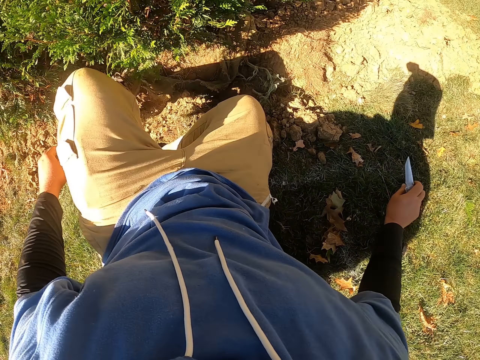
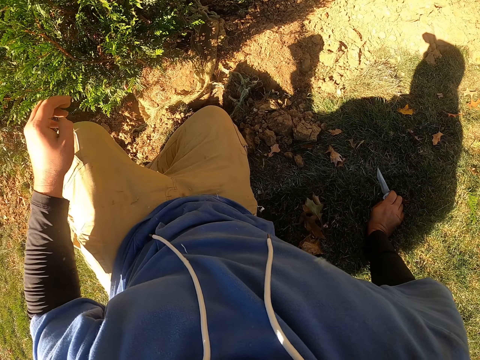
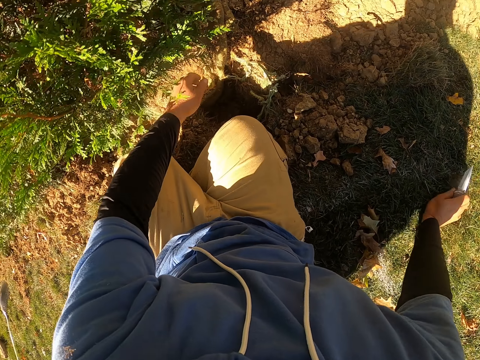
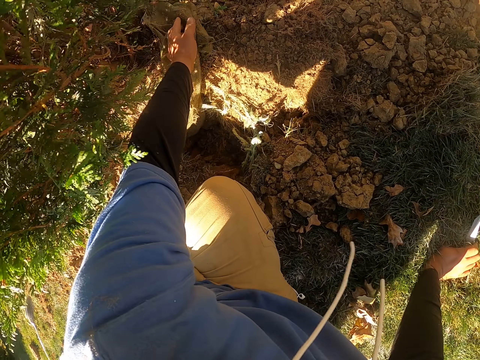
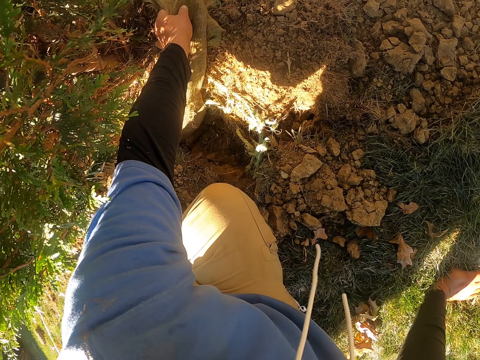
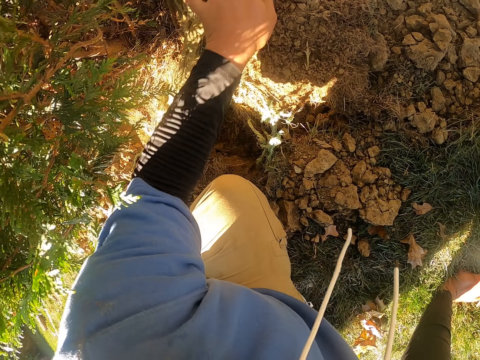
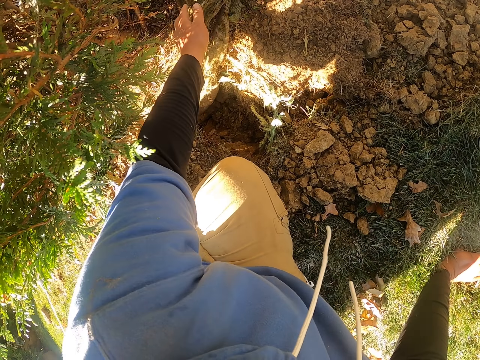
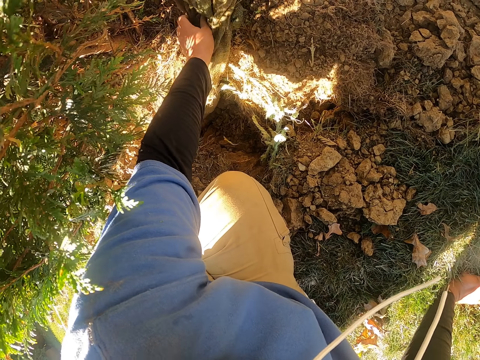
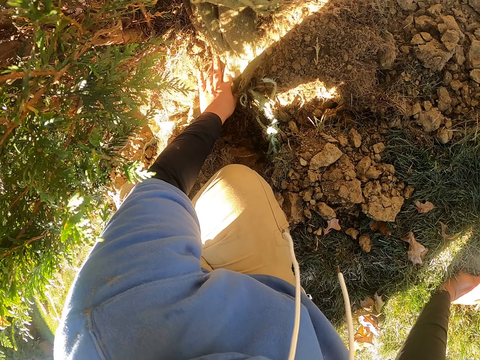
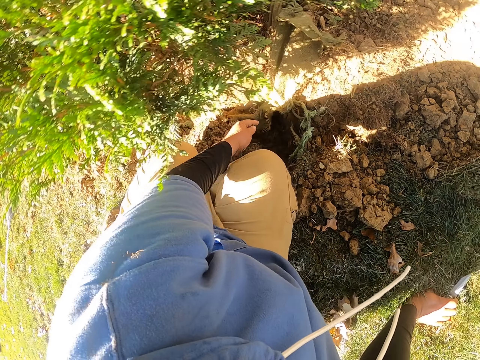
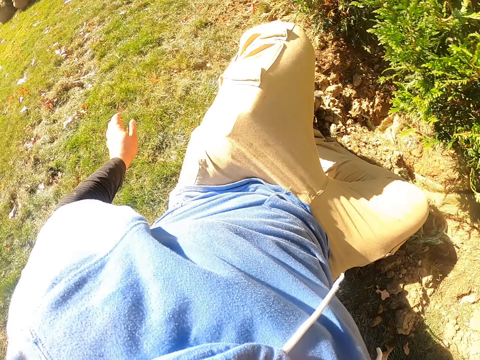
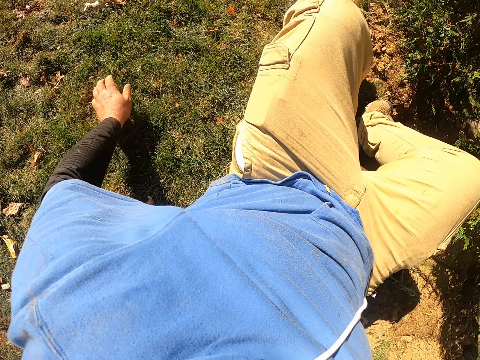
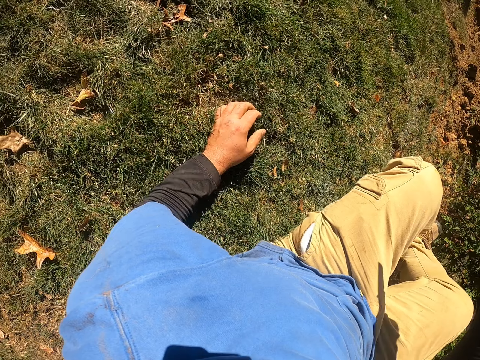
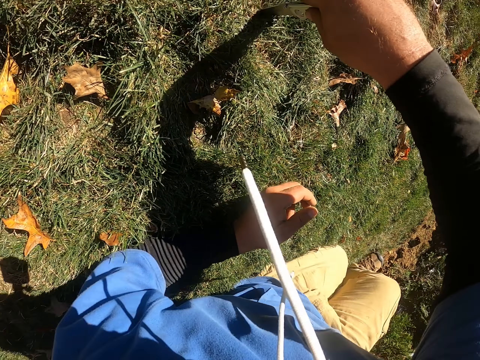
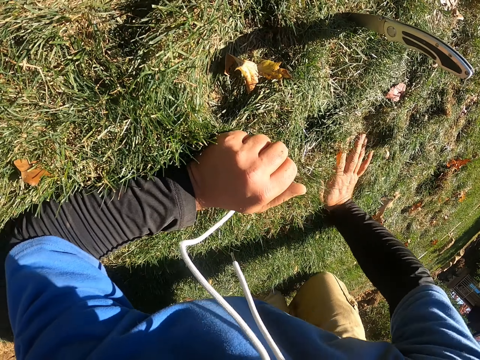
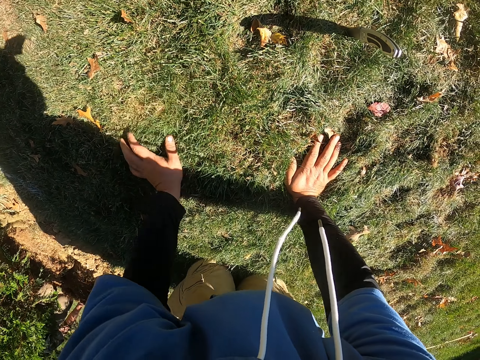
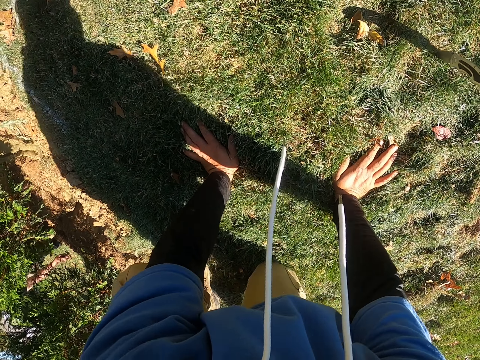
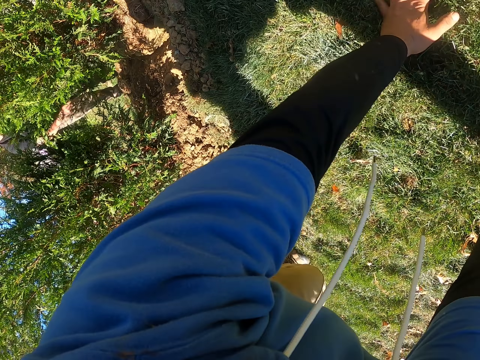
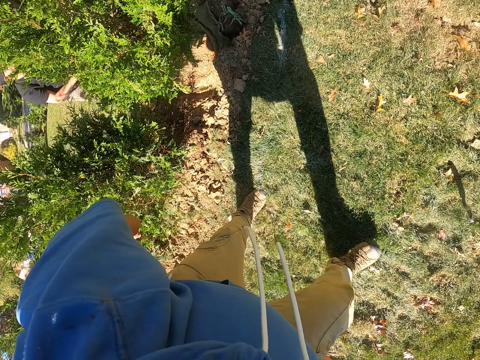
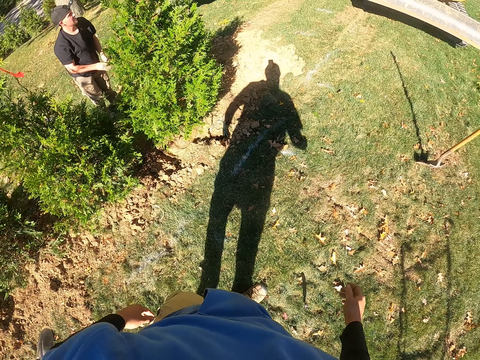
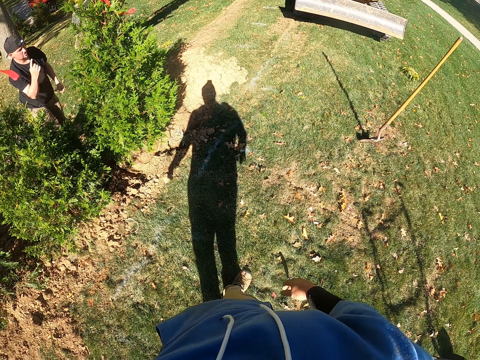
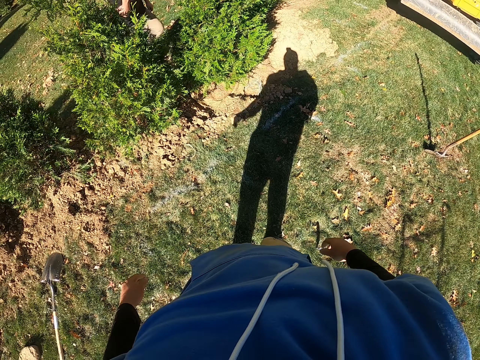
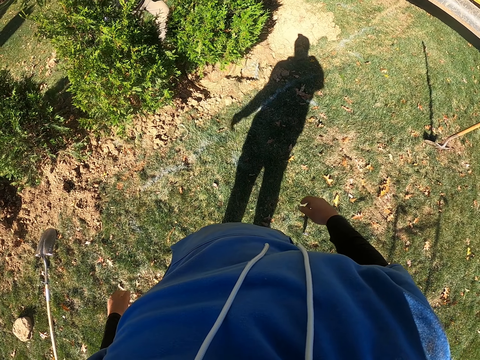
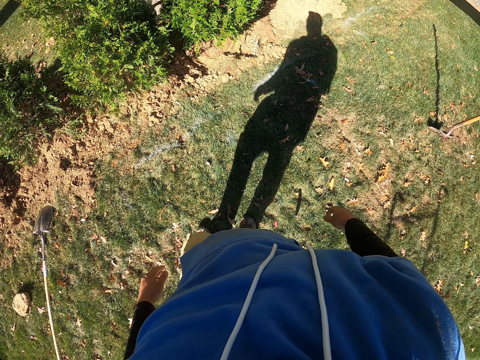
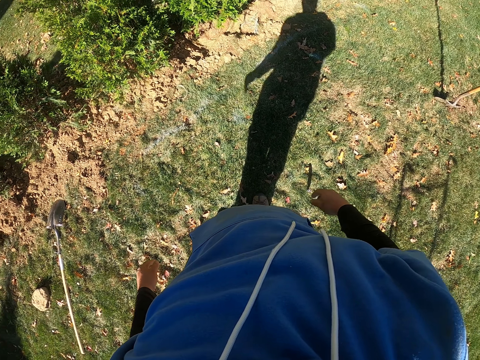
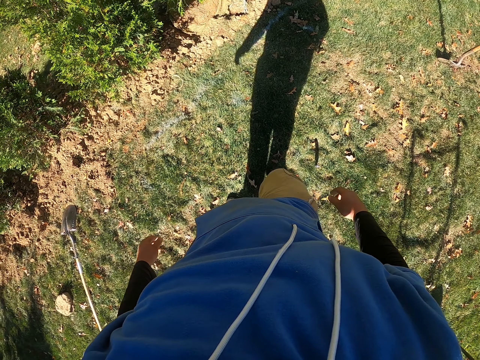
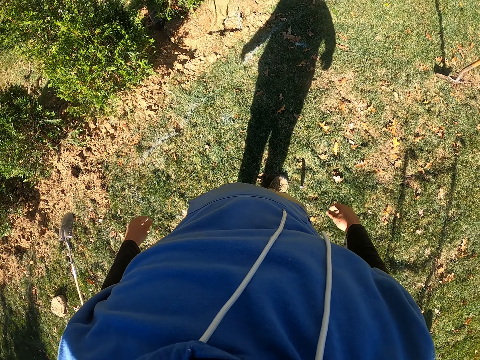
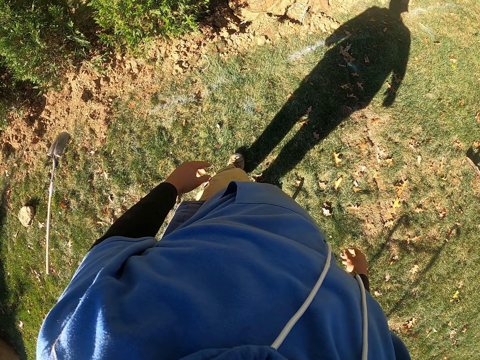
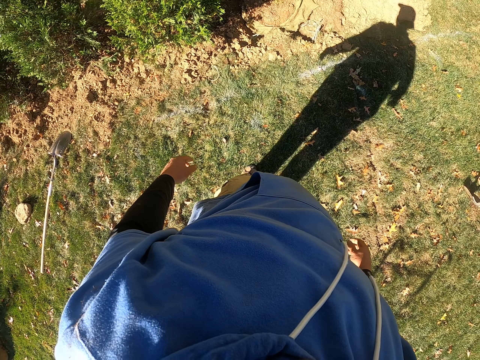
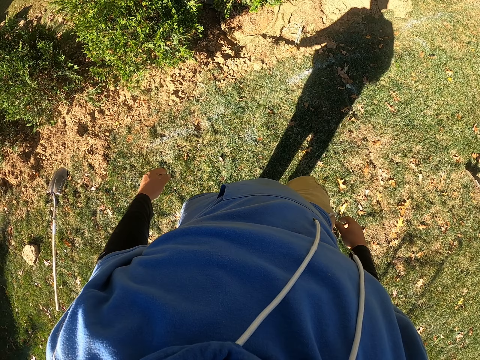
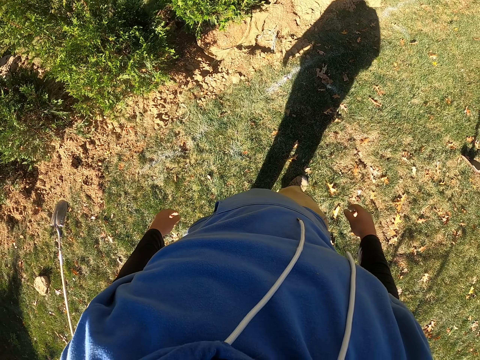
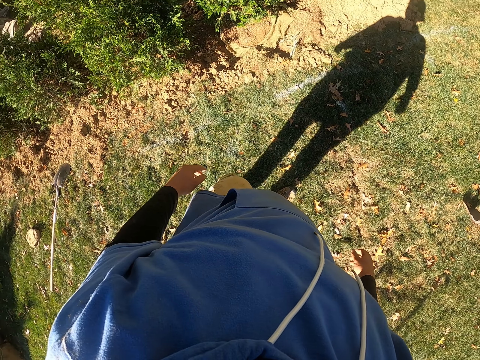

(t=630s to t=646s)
The camera wearer moves. They put a hand on the grass. They move a sisal sack with a hand. They pull paper off. They move on the grass. They put a hand on the grass. They put down a putty knife in the soil. They put hands on the grass. They stand up. A man points a finger. The man lifts a hand. The camera wearer walks.

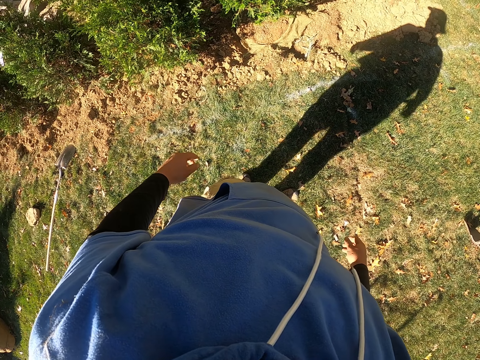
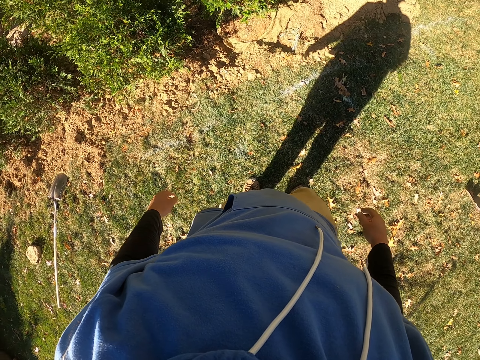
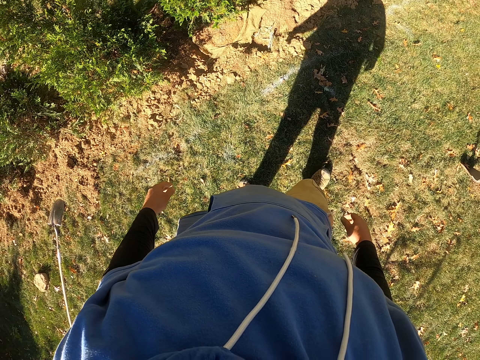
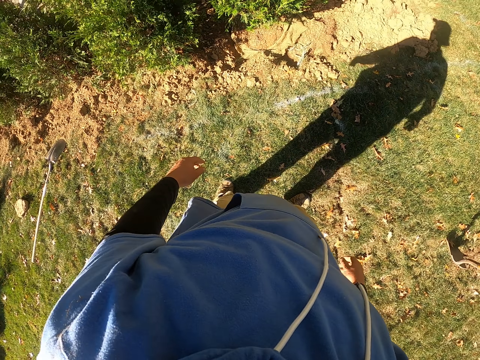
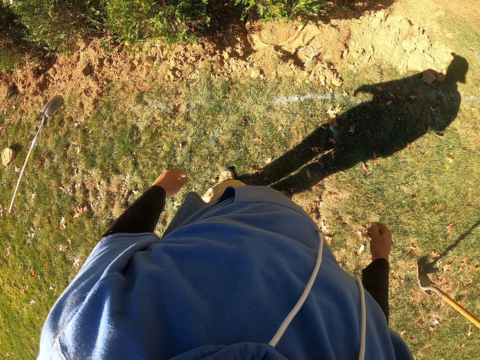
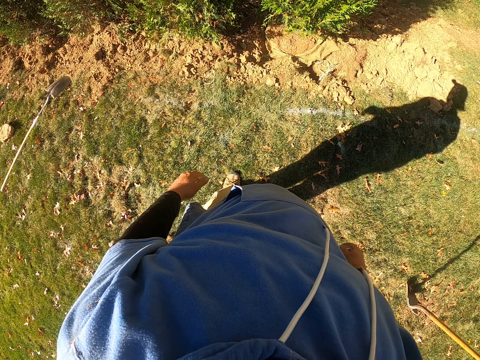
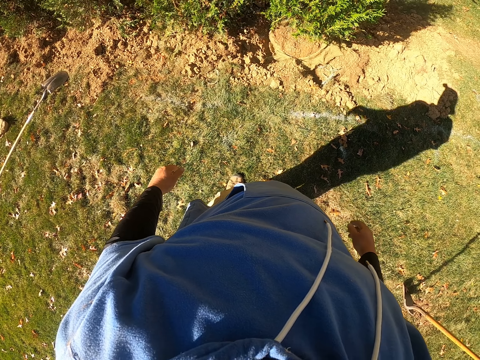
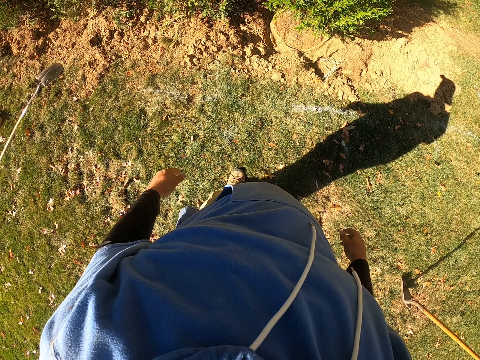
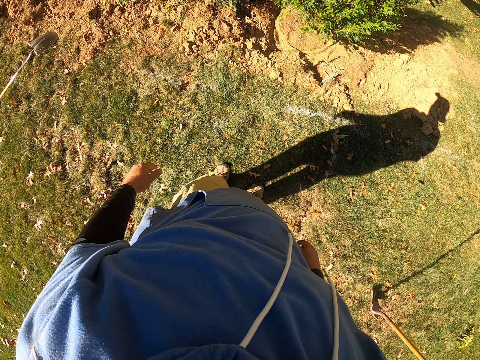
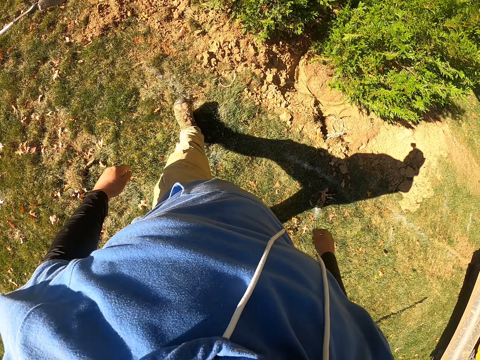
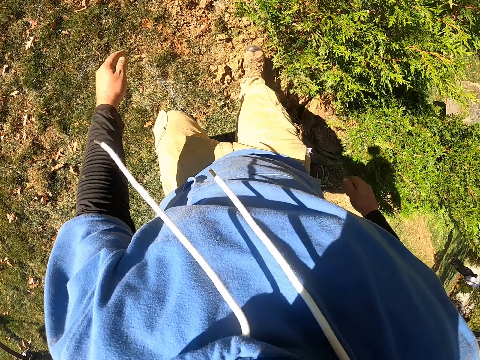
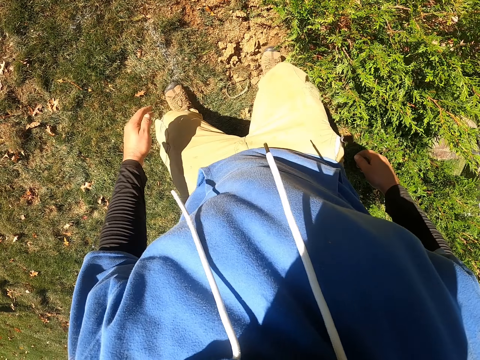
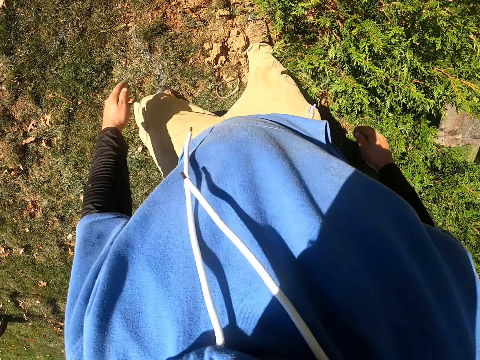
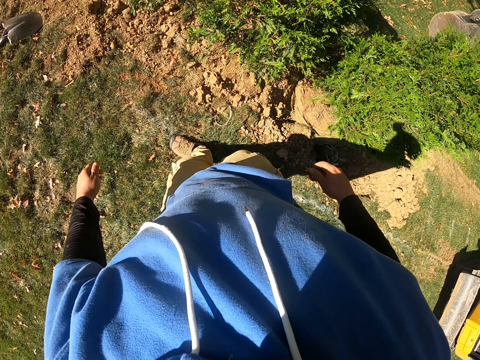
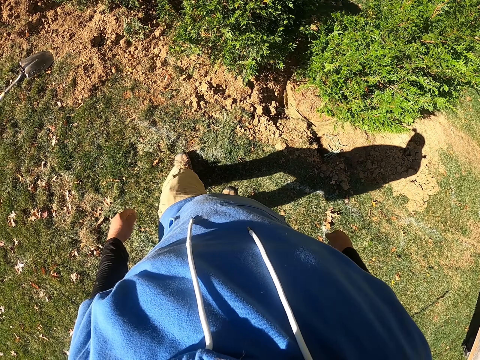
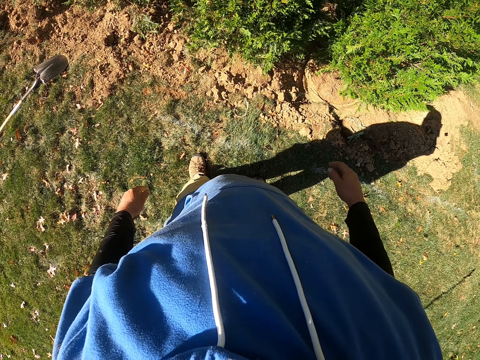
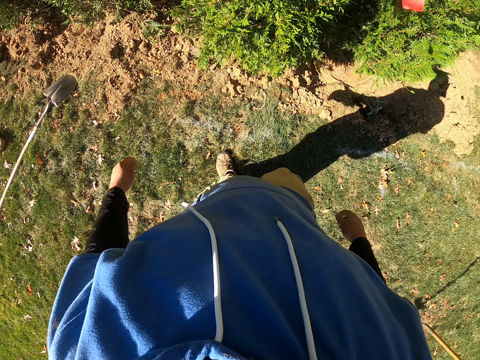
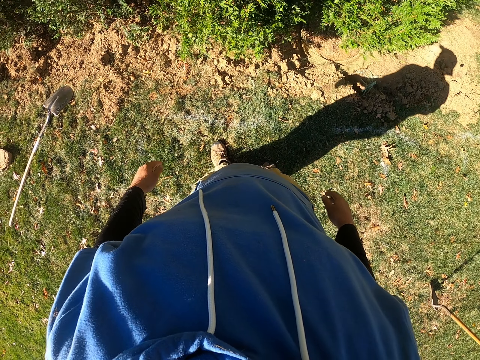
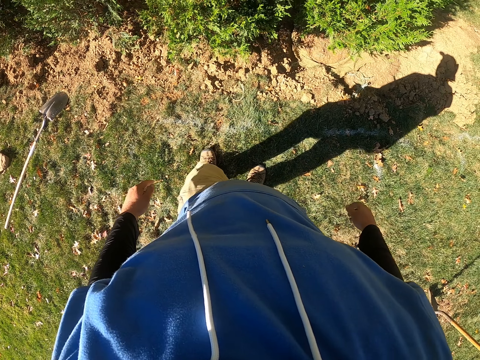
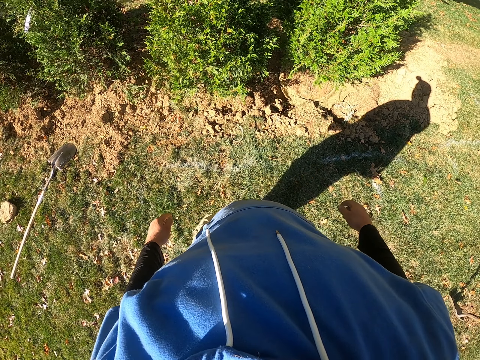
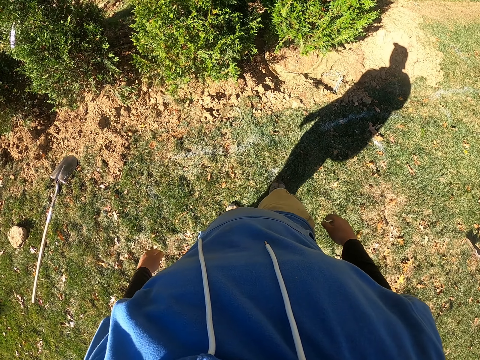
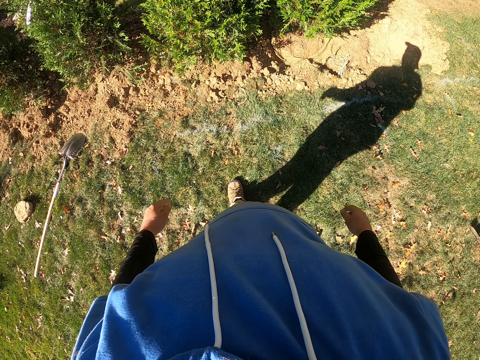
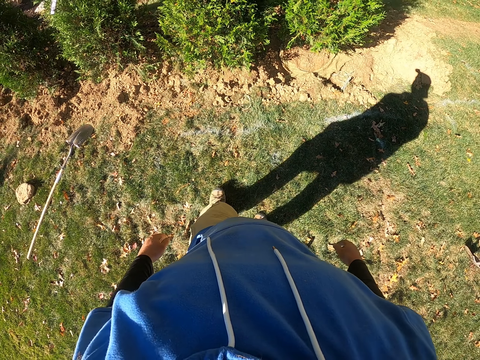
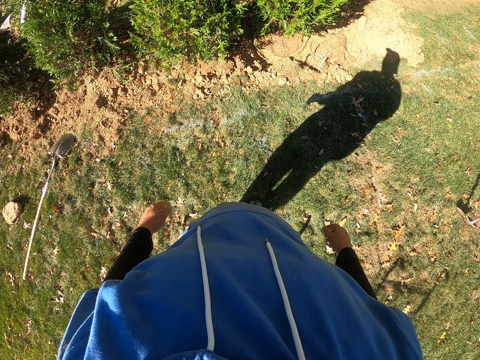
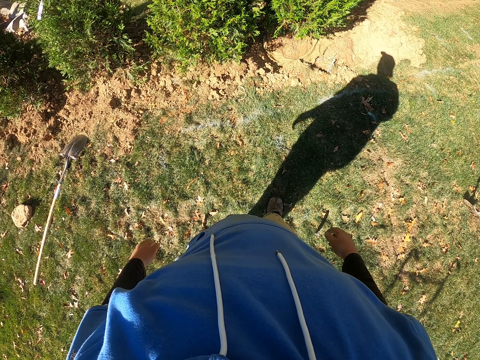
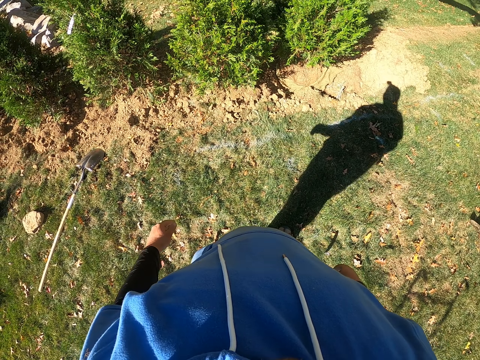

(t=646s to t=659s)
The camera wearer stares at the soil. They step on the soil with a leg. They remove a foot from the soil. They look around.
